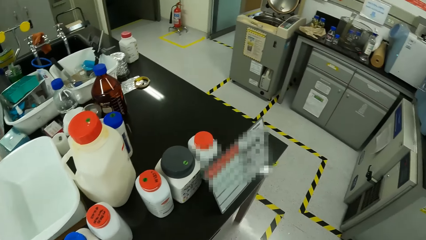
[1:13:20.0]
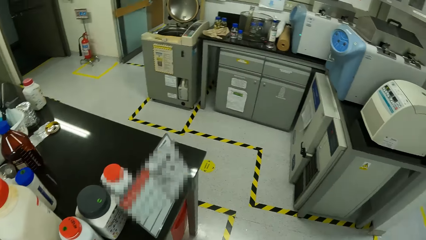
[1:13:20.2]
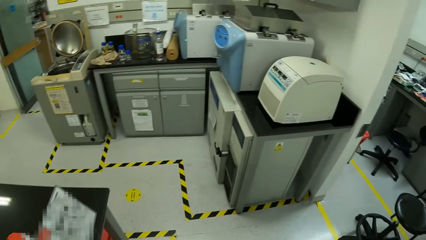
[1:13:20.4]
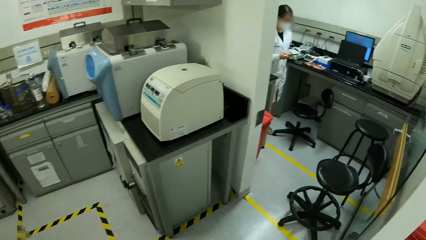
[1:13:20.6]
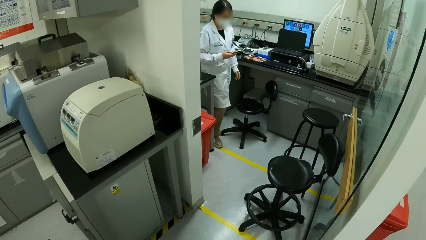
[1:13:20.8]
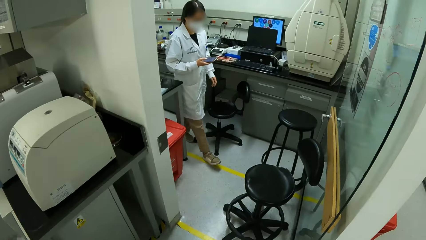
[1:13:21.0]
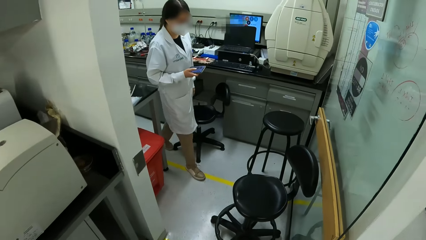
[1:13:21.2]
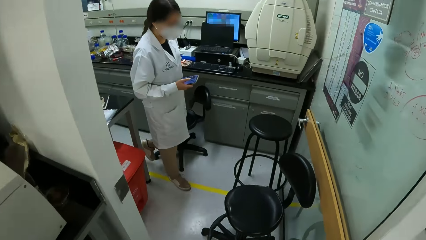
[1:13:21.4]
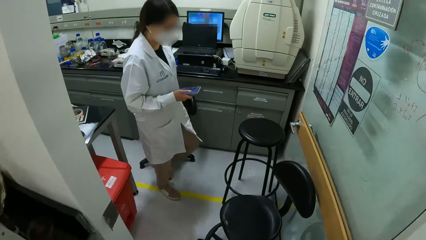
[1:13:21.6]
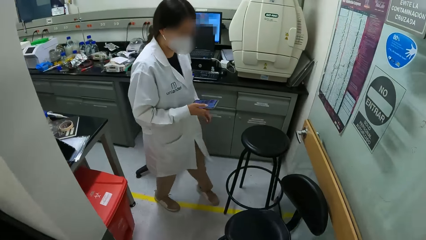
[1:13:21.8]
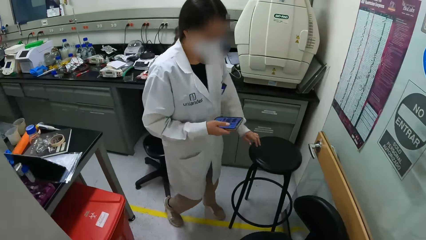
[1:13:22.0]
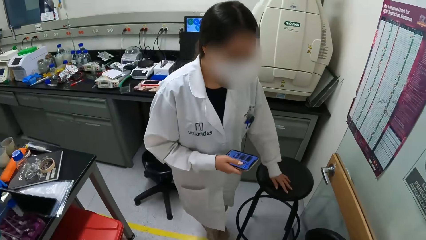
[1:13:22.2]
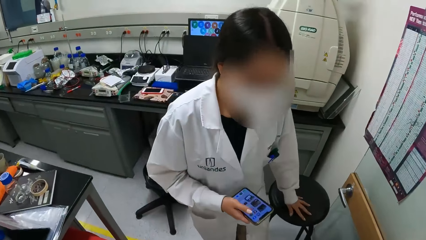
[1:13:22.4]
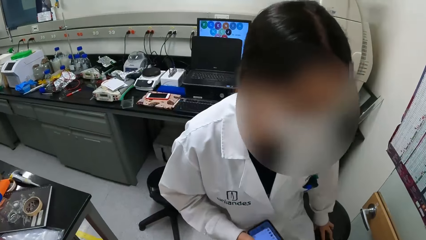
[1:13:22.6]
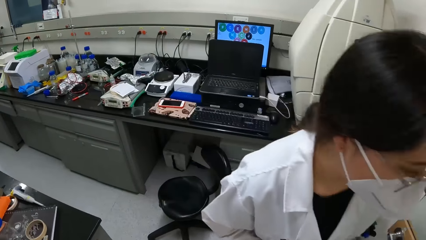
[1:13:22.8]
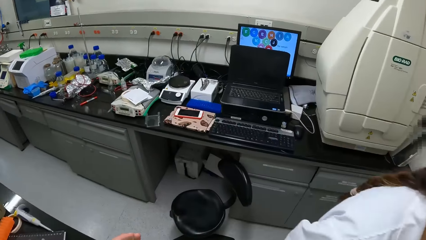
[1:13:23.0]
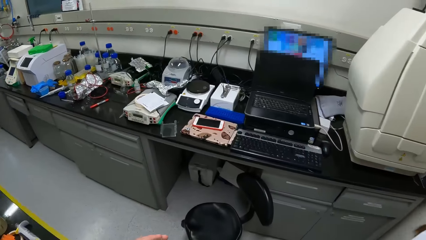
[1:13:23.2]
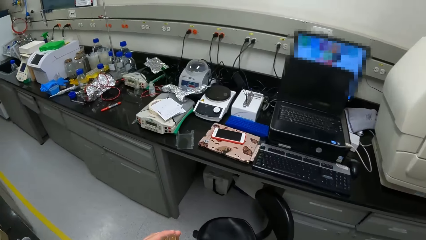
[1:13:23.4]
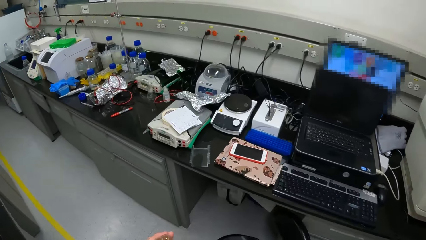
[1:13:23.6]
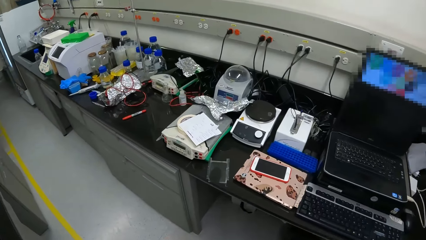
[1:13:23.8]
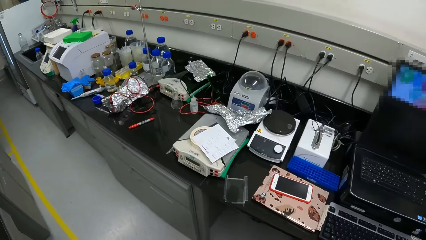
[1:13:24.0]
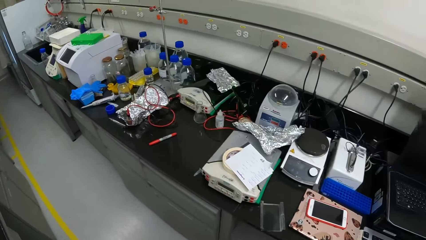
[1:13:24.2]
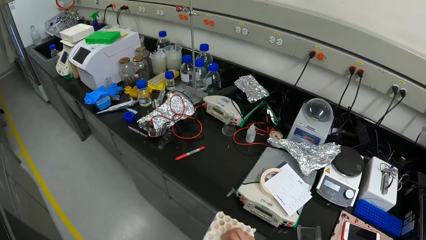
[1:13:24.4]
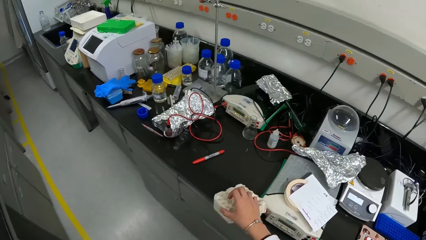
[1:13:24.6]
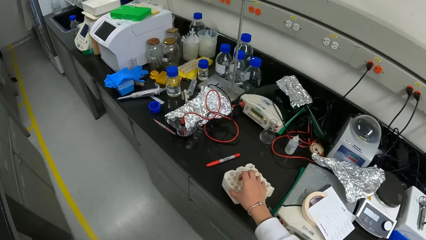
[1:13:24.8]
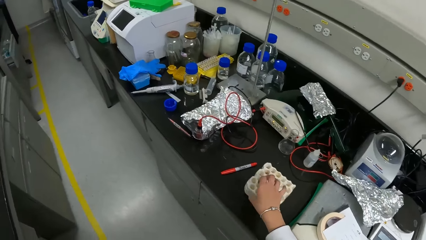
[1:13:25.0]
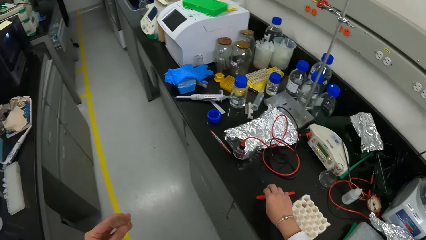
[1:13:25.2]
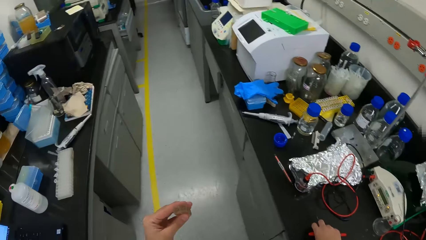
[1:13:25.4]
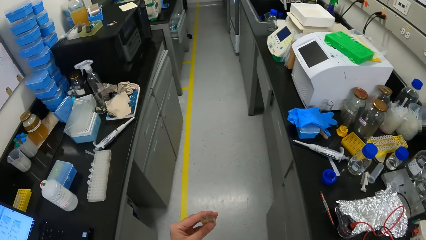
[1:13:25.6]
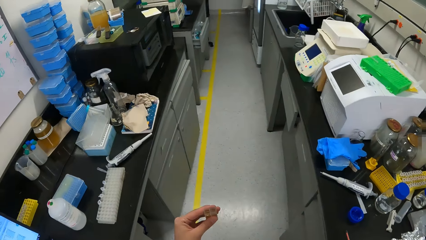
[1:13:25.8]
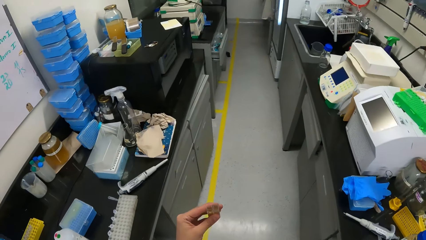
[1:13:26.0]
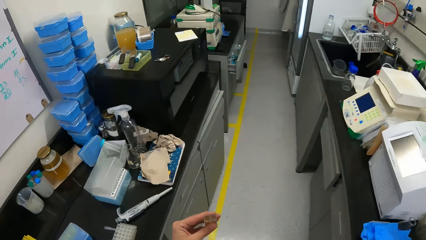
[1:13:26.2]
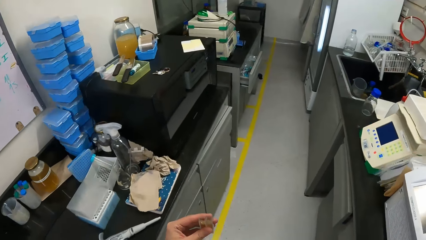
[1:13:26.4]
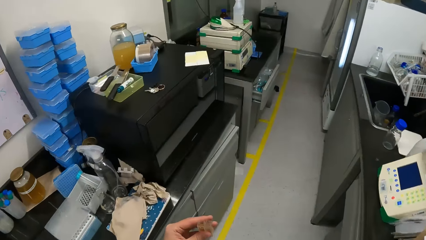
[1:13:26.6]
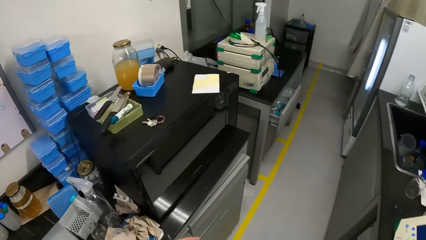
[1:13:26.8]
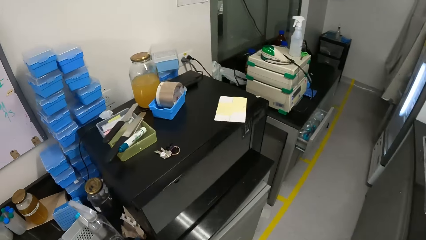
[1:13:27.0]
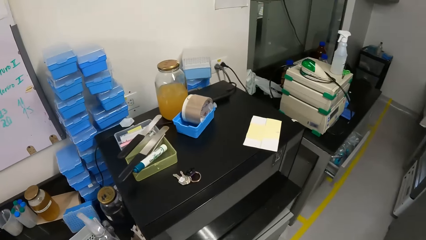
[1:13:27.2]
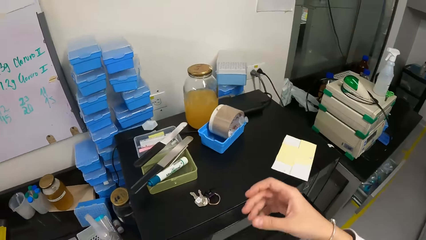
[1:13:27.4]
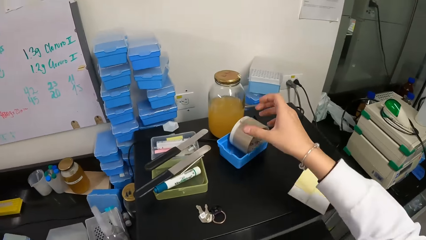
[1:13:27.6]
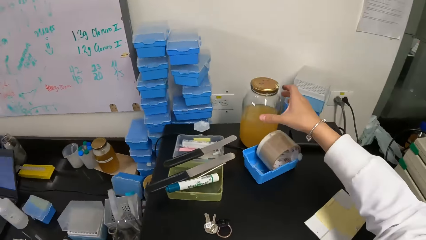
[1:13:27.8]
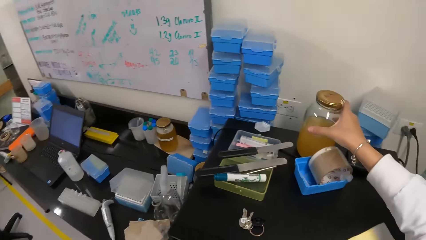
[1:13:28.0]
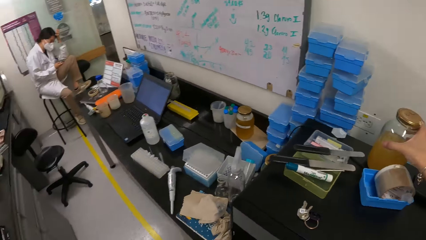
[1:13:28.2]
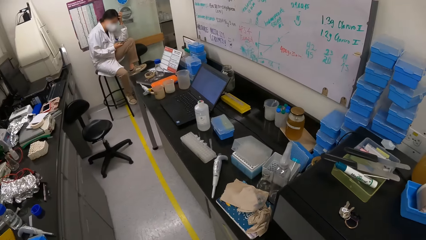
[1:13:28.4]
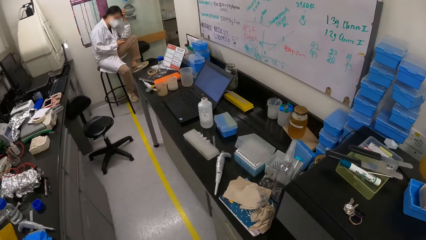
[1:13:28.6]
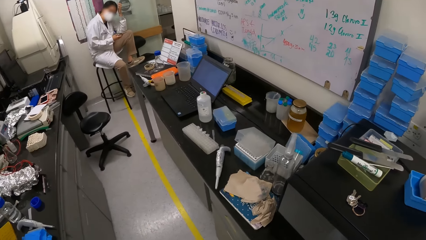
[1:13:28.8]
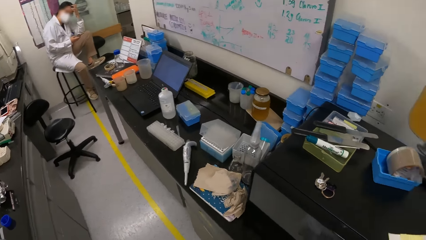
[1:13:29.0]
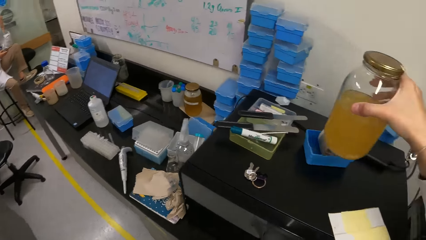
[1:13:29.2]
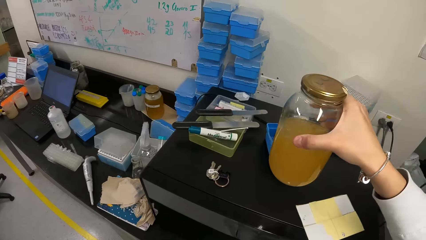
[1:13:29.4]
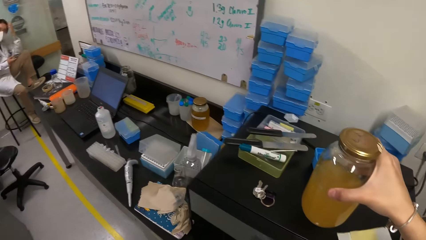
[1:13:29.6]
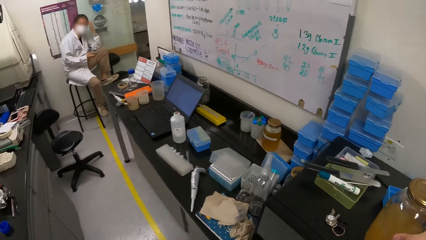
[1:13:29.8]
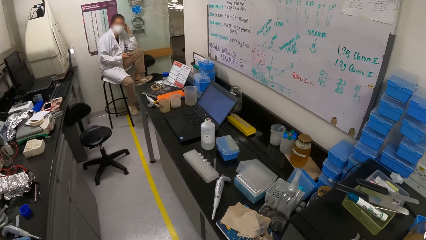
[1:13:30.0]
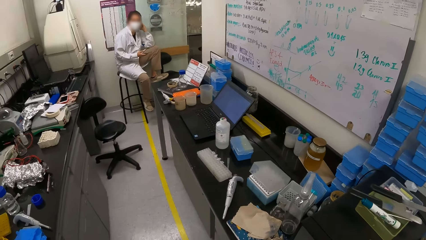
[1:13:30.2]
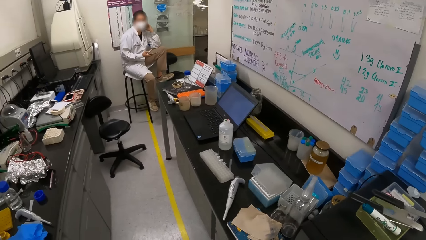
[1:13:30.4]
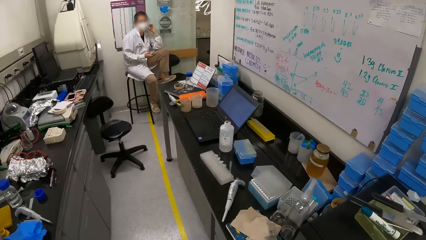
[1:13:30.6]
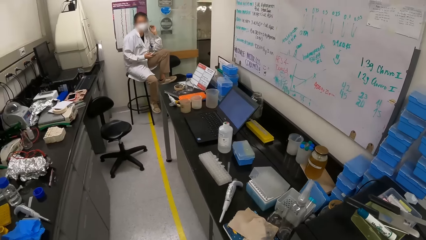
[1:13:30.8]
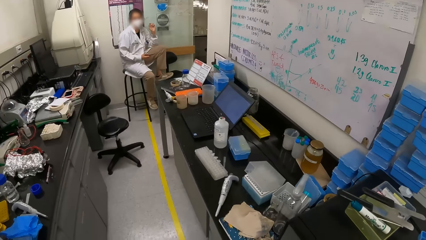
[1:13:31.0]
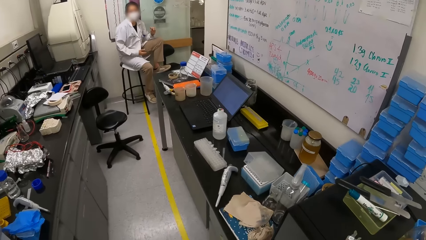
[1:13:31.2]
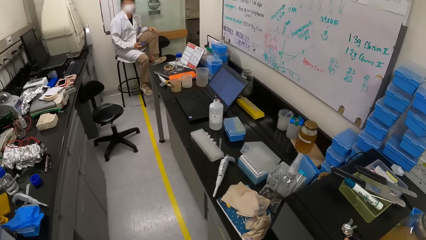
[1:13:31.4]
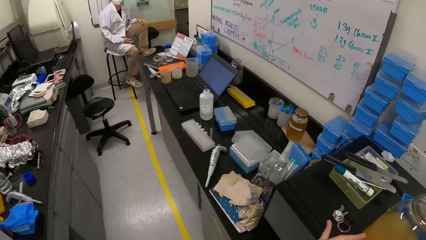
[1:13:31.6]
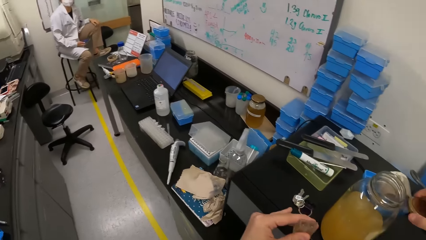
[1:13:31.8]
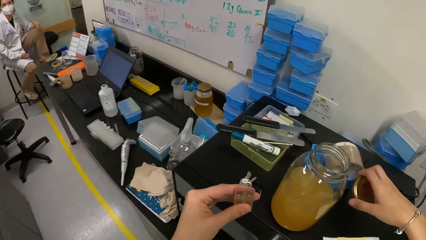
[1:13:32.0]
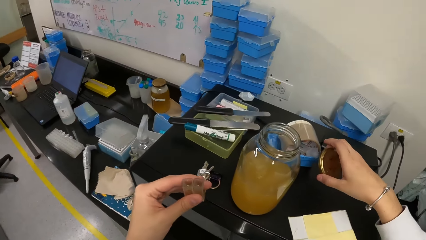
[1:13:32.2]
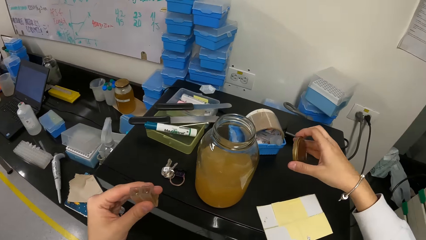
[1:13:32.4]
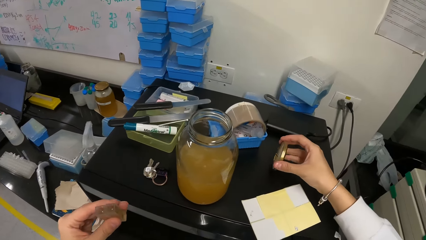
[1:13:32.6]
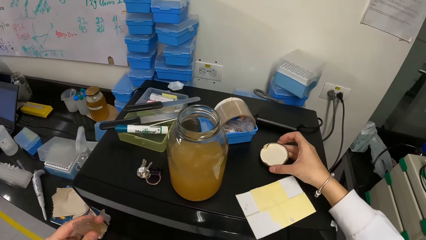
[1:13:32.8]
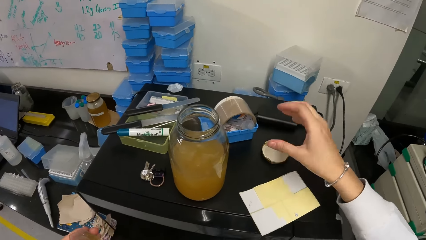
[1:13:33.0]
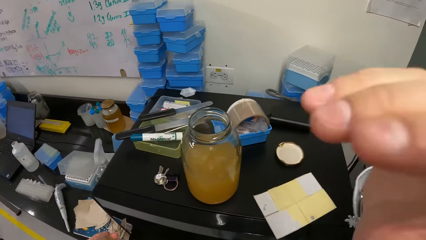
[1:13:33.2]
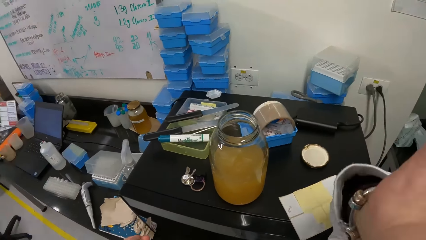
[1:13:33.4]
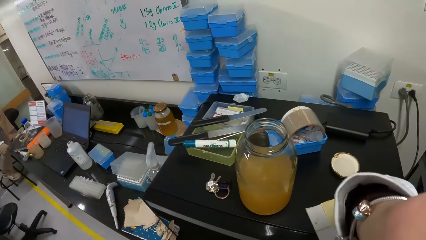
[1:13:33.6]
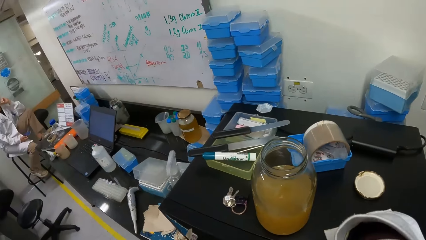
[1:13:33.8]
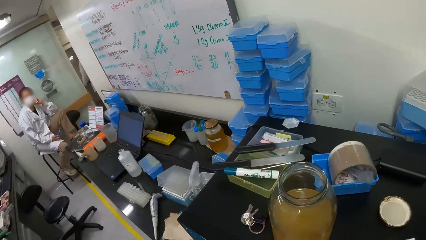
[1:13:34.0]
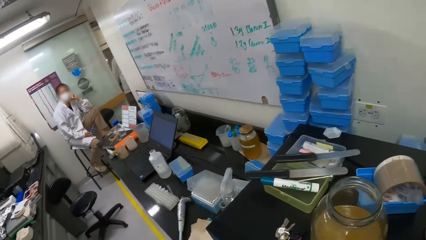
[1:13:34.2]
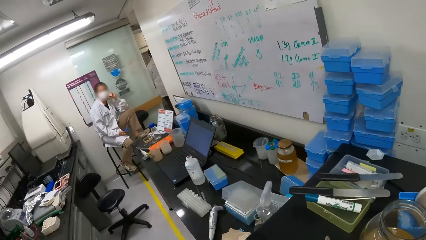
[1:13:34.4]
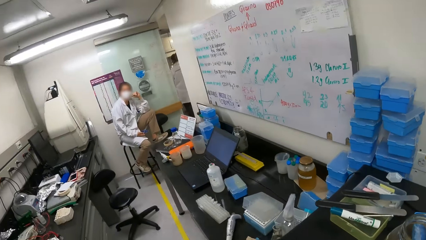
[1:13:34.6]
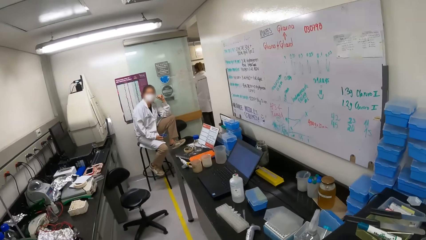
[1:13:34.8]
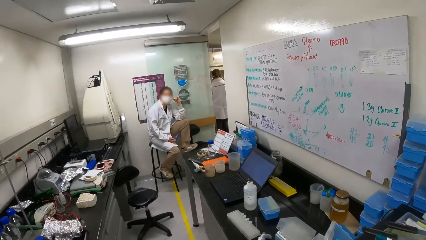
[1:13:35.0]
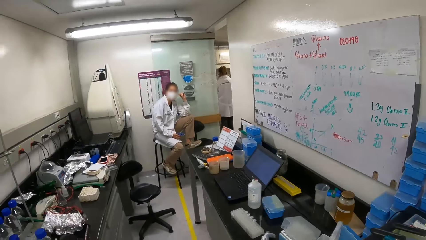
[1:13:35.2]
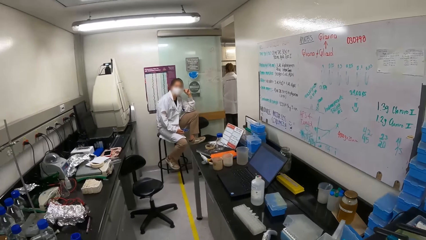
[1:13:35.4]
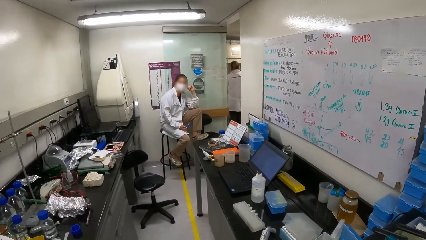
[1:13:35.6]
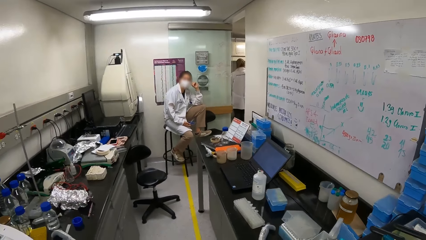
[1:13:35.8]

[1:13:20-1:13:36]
The camera wearer picks the test tube holder from the table. They look around the laboratory. They walk around the laboratory. They put the test tube holder on the table. They pick up a pen. They walk around the laboratory. They pick something. They move the liquid jar on the table. They look around the laboratory. They converse with a woman. They remove the lid. They put the lid on the table. They adjust the camera. They look around the laboratory. They converse with the woman.
